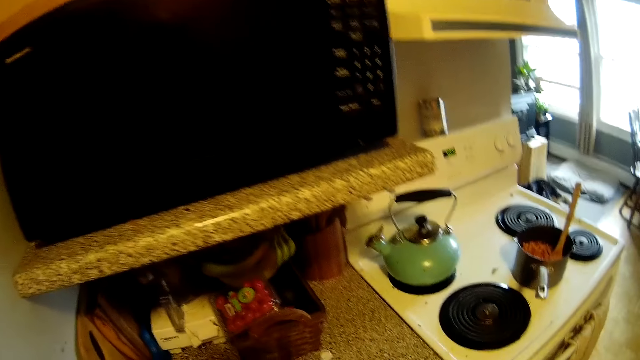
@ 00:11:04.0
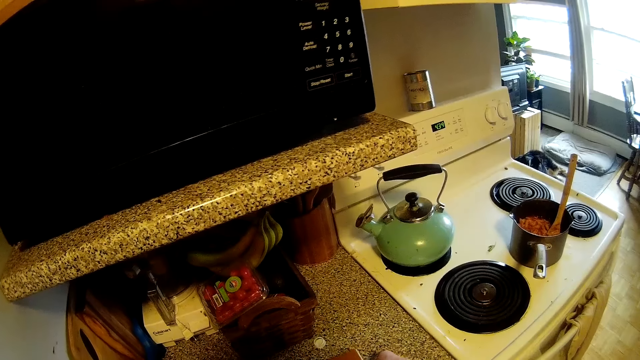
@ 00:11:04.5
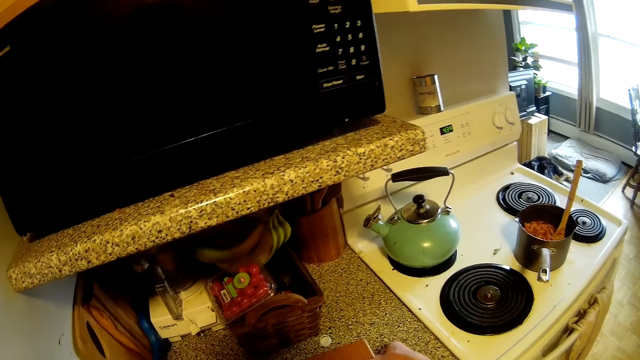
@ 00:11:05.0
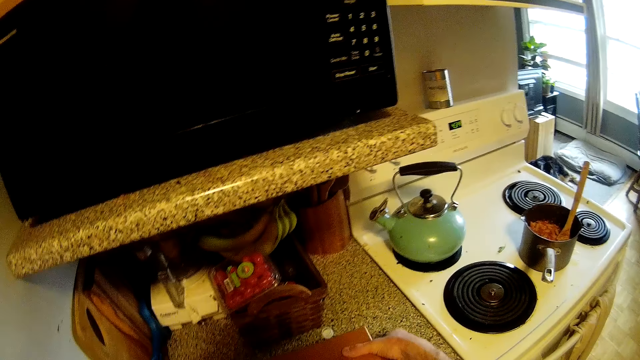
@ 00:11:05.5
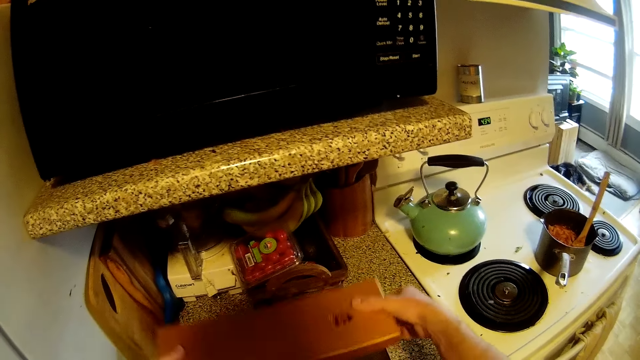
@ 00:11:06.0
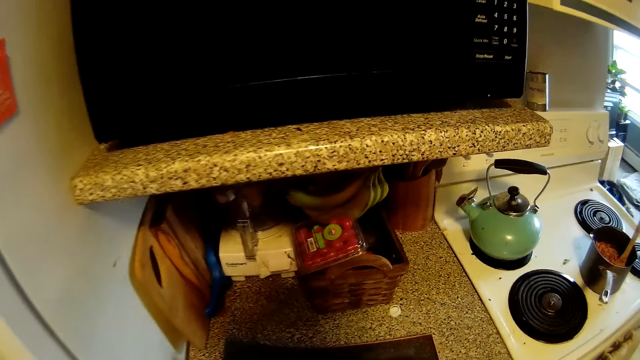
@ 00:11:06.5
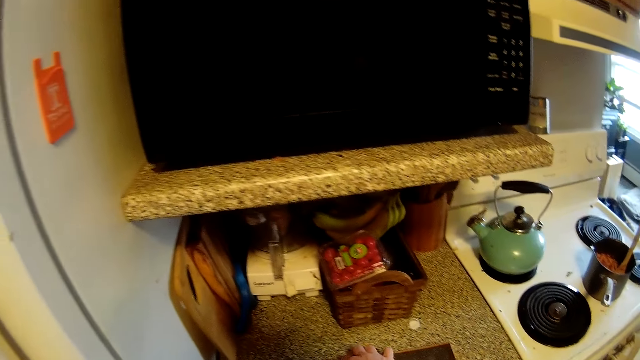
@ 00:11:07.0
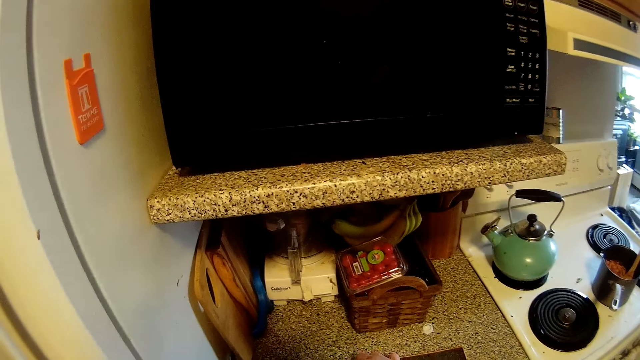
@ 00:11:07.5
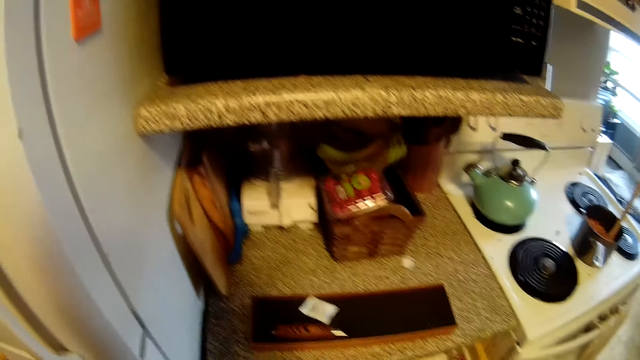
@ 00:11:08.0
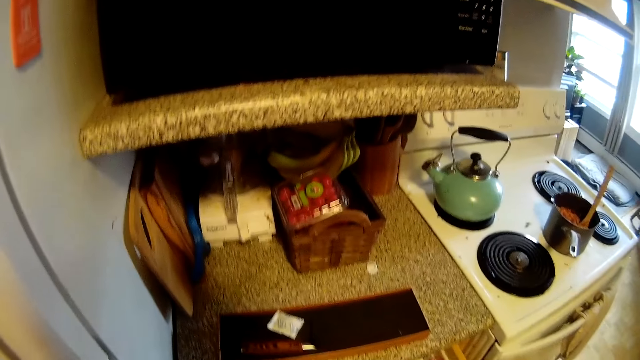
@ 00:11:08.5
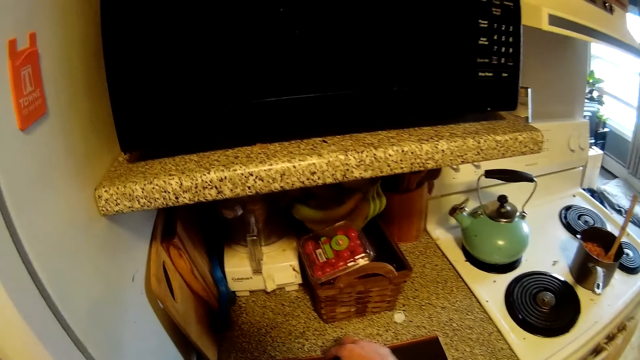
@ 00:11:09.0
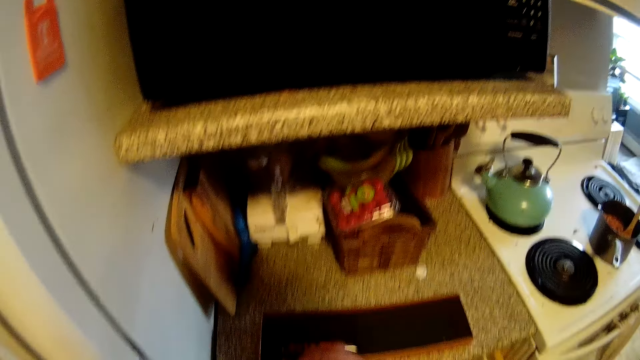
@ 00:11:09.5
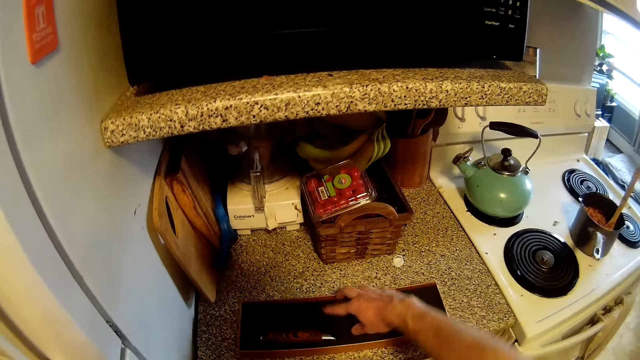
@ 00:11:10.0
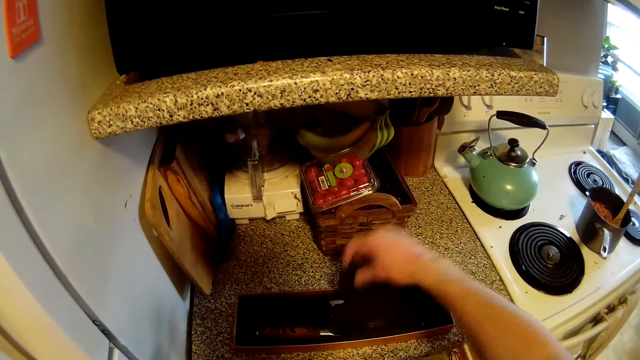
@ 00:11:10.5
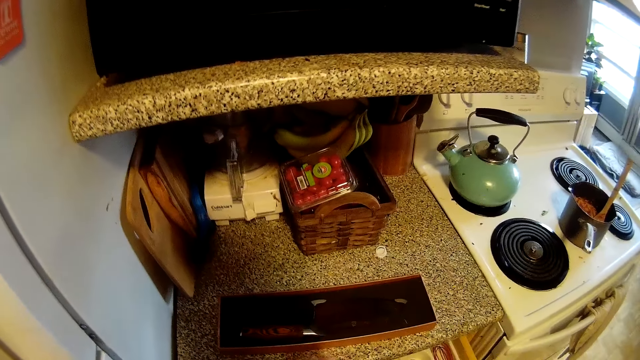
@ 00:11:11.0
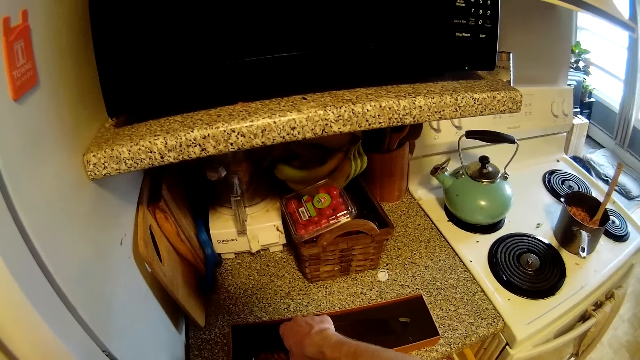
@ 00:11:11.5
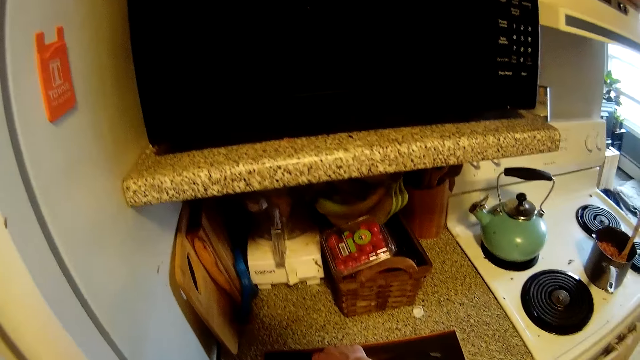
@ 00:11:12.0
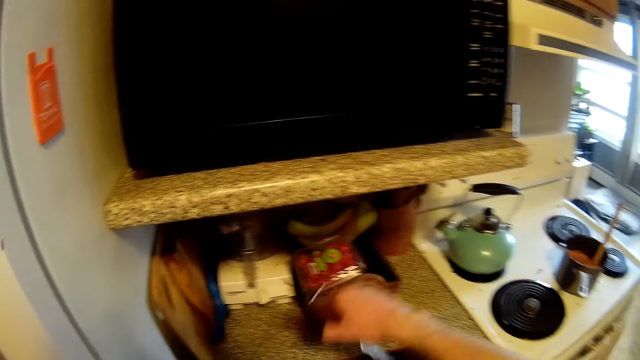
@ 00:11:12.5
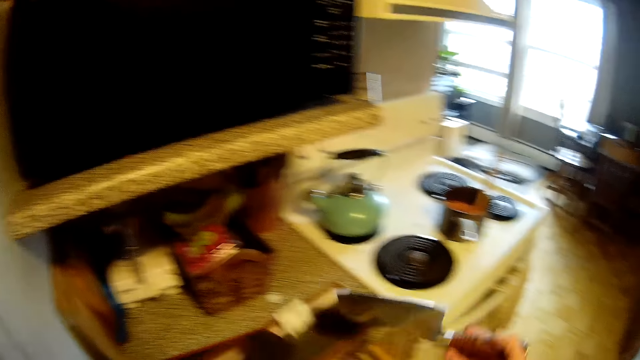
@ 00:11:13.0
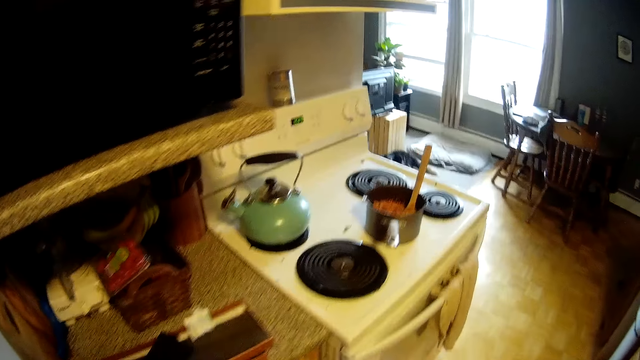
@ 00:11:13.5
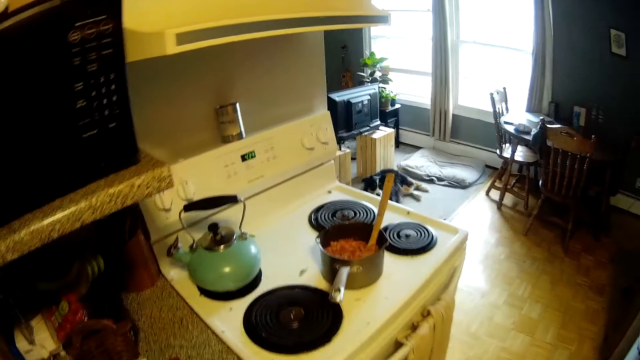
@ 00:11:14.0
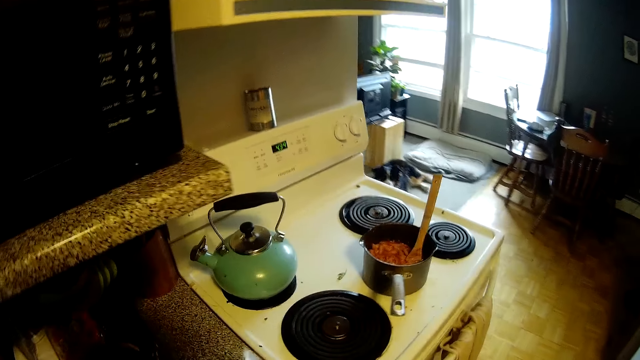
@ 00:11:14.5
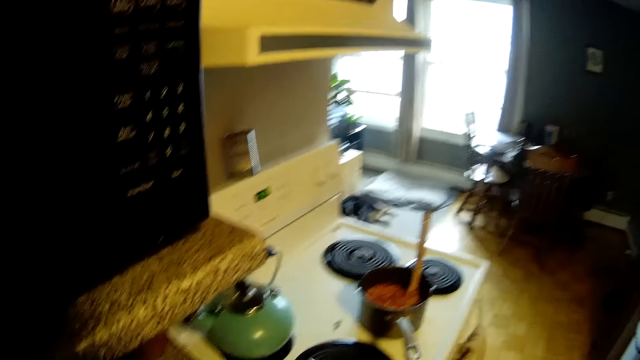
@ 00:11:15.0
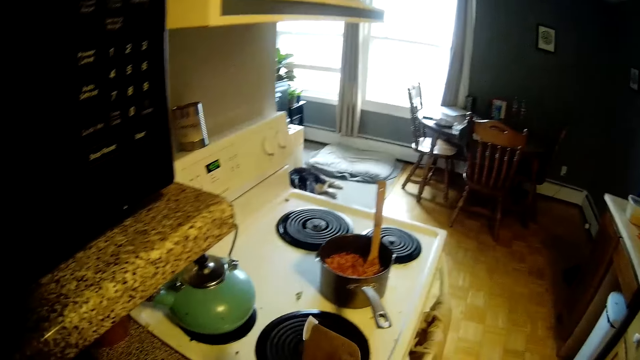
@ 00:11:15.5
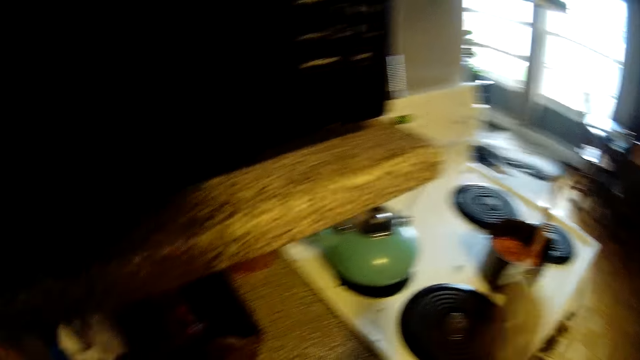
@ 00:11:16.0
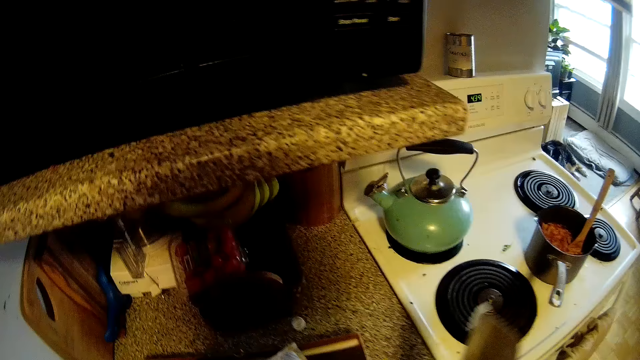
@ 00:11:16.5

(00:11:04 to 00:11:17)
The camera wearer converses with the woman. They open a container. They pick pieces of cloth from the container. They hold a knife.

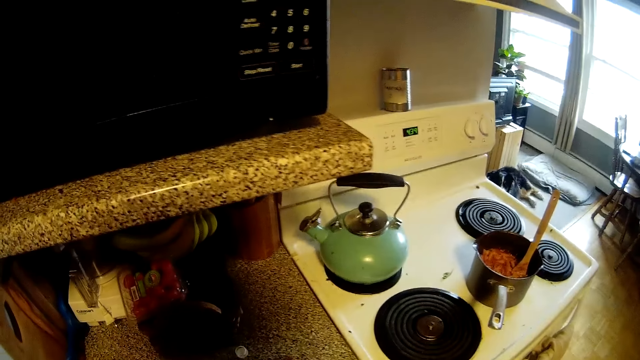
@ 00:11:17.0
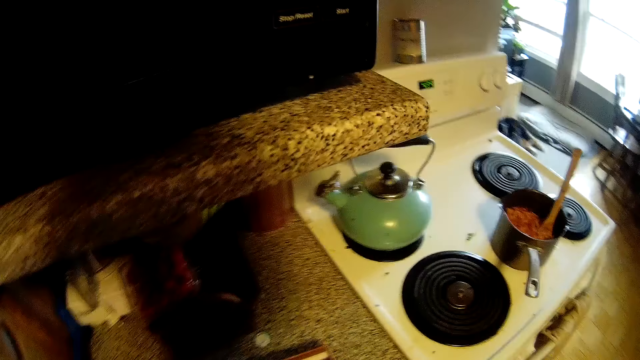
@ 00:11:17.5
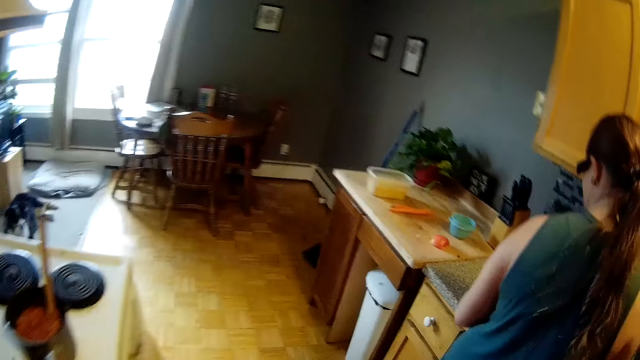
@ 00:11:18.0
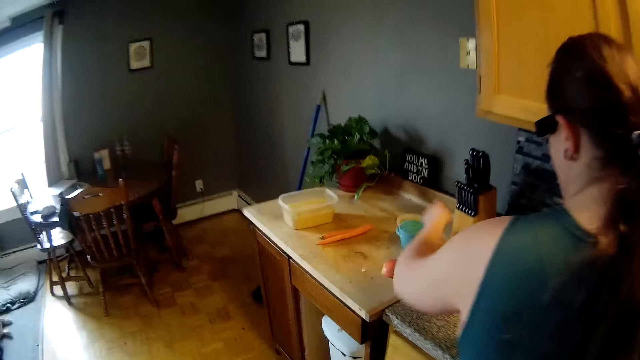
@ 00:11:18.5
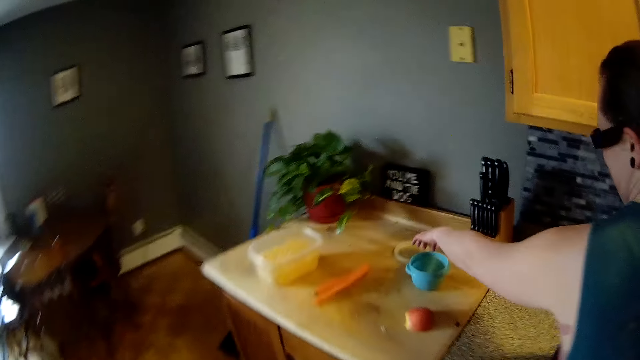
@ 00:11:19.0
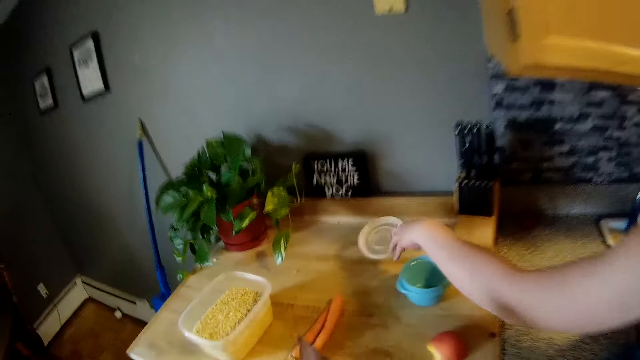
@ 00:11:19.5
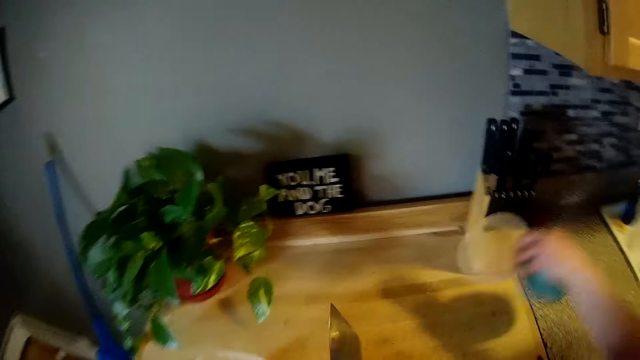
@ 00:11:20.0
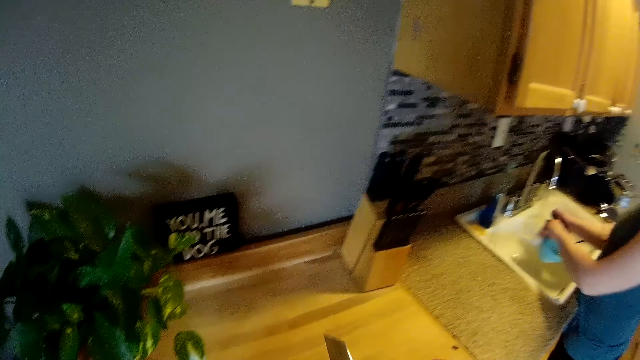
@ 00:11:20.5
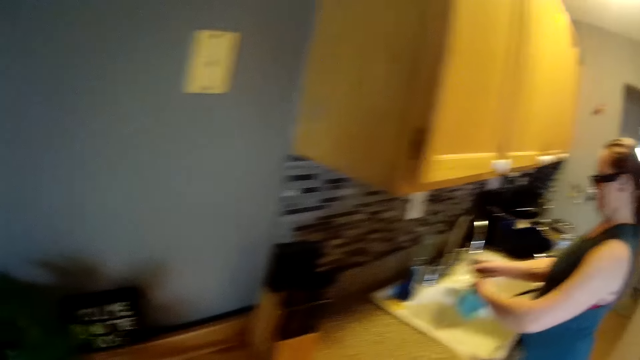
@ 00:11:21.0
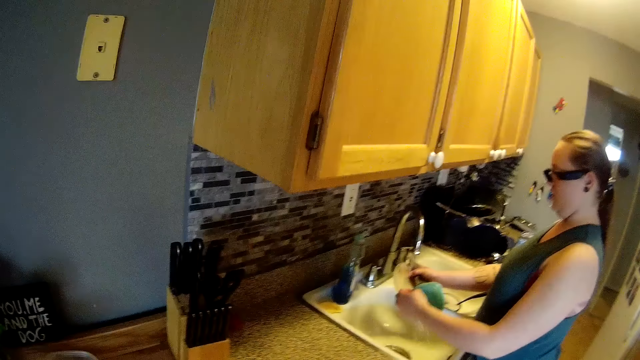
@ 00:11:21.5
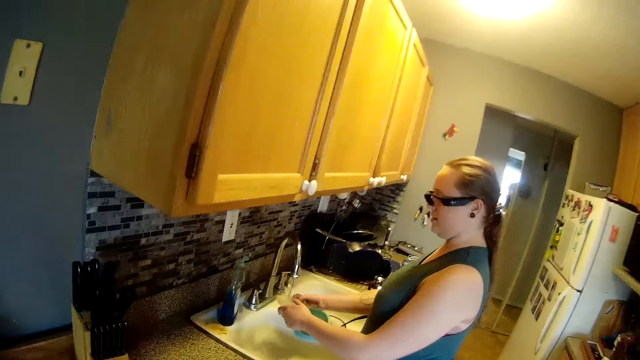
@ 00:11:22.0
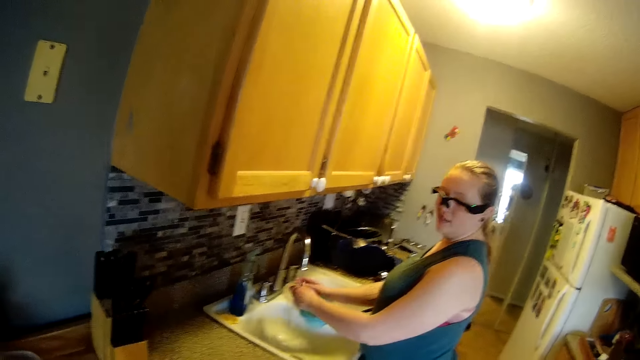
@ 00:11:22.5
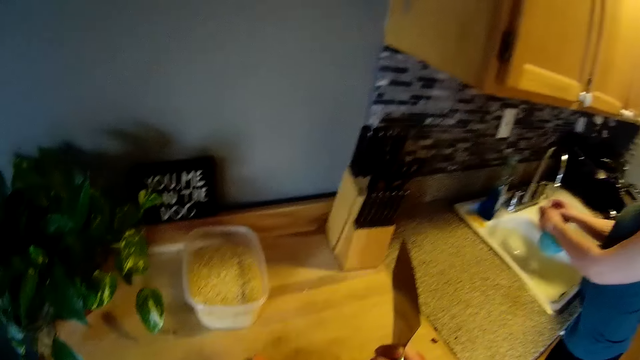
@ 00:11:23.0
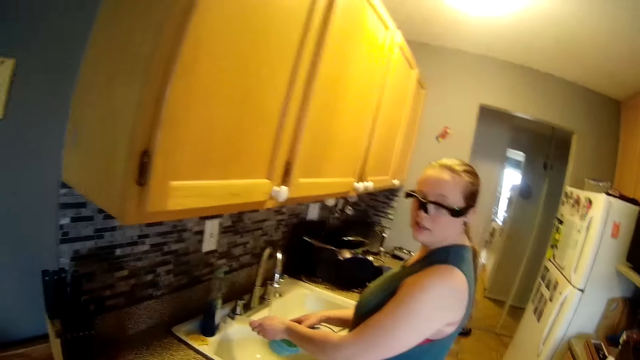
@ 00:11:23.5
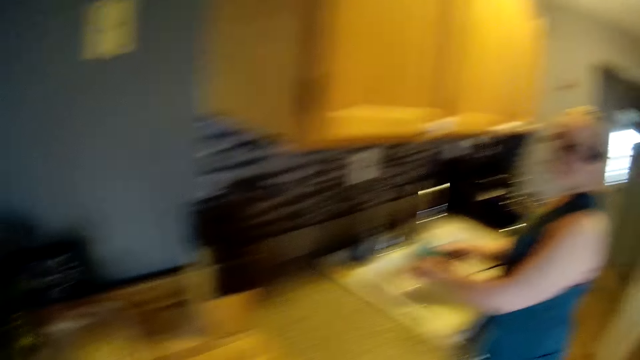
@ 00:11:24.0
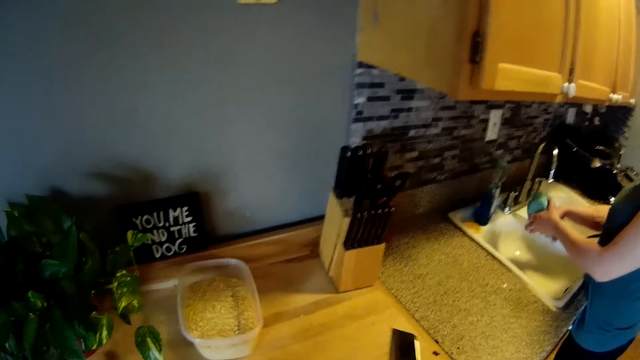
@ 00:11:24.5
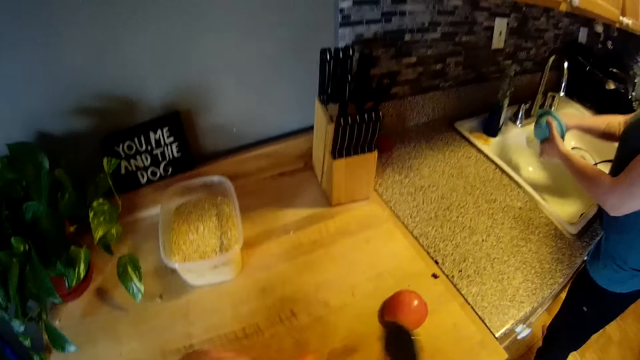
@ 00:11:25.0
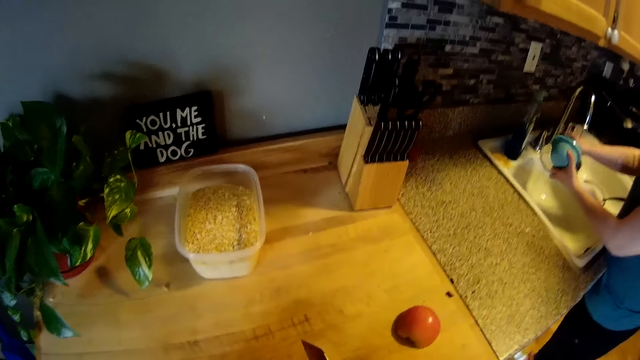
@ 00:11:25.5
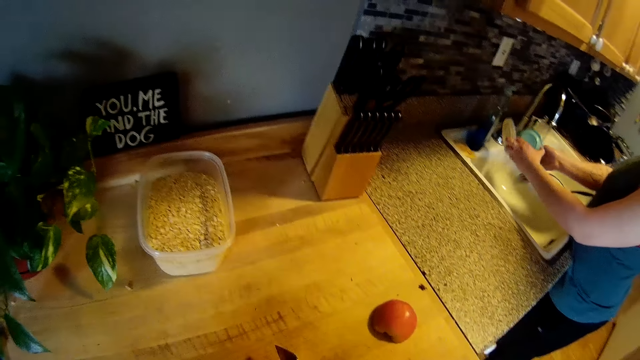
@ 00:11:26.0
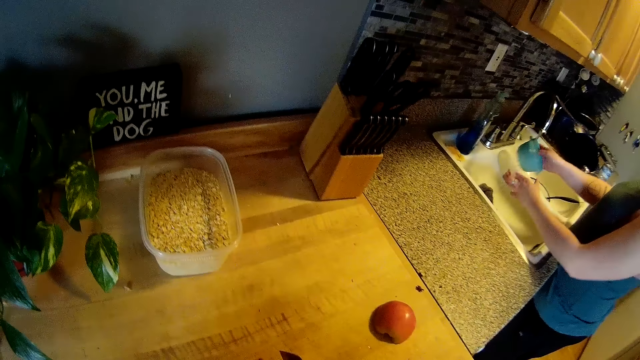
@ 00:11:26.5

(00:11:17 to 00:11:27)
The camera wearer walks in the room. The woman carries the bowl cover from the counter with her left hand. She carries the bowl from the counter with her left hand. She washes the bowl under the tap with both hands. The camera wearer converses with the woman.
